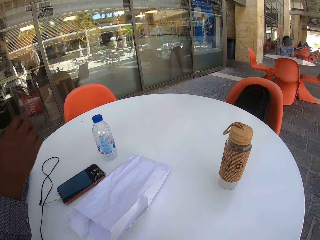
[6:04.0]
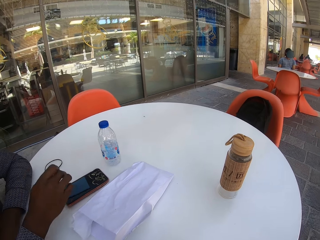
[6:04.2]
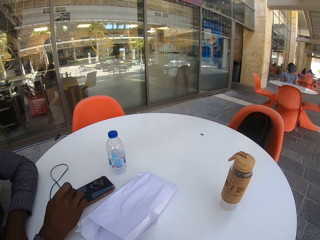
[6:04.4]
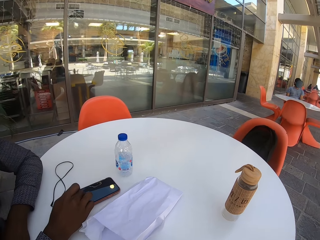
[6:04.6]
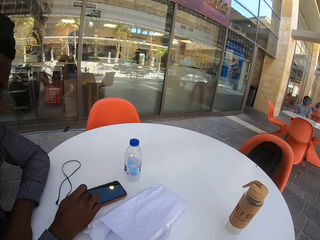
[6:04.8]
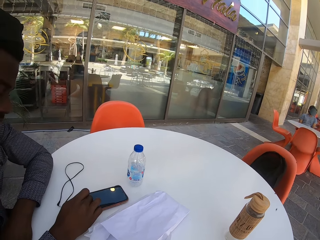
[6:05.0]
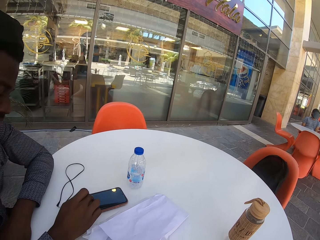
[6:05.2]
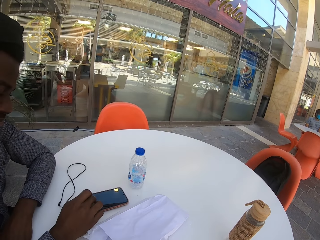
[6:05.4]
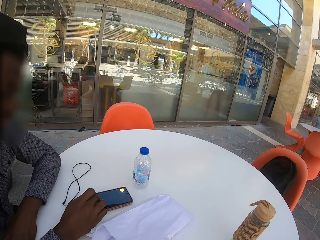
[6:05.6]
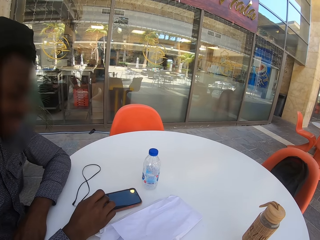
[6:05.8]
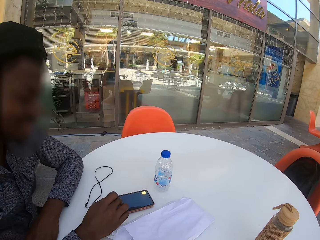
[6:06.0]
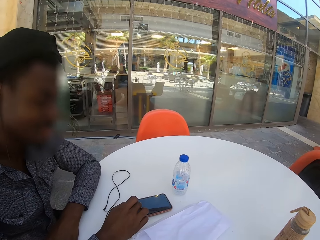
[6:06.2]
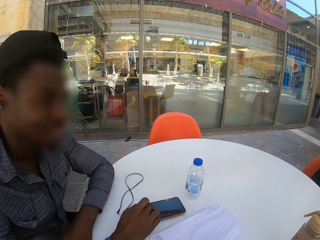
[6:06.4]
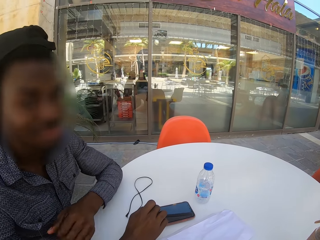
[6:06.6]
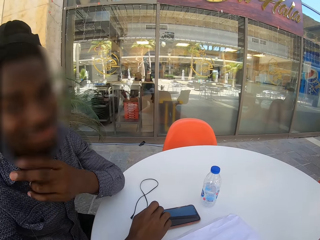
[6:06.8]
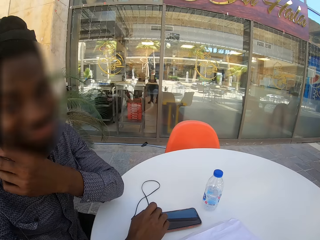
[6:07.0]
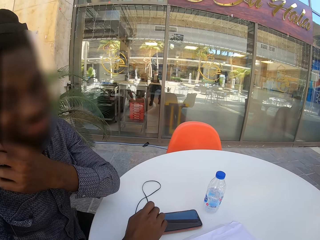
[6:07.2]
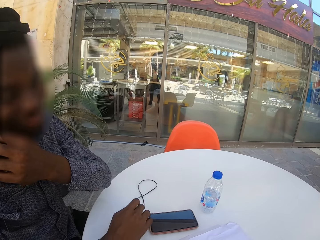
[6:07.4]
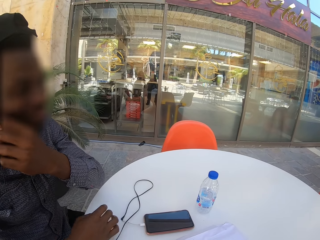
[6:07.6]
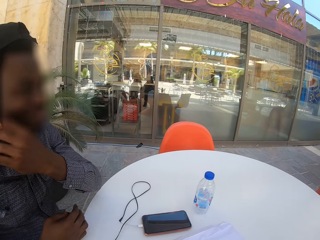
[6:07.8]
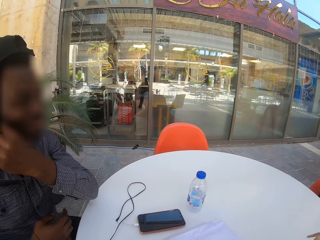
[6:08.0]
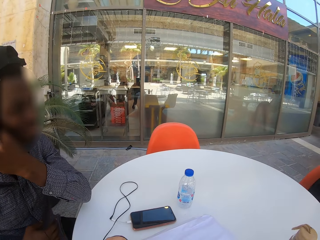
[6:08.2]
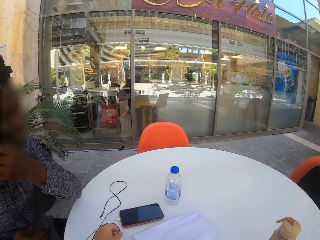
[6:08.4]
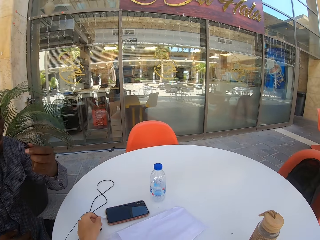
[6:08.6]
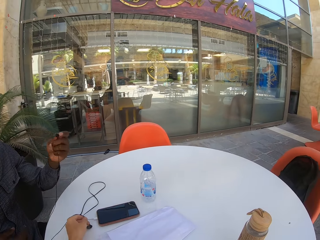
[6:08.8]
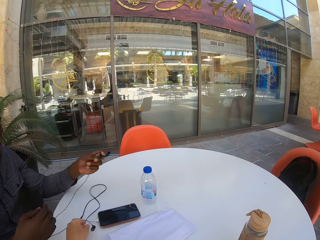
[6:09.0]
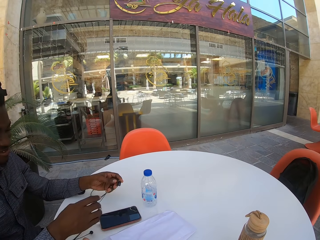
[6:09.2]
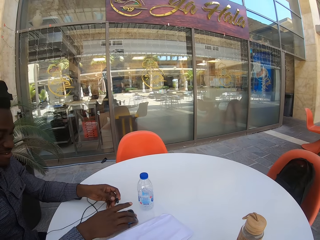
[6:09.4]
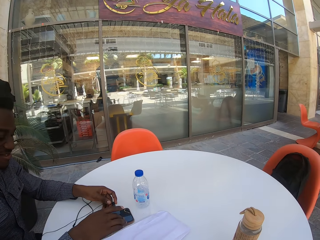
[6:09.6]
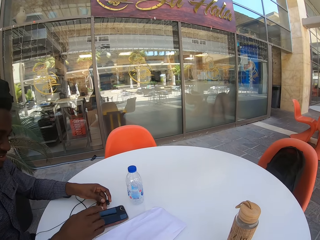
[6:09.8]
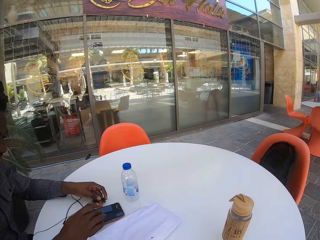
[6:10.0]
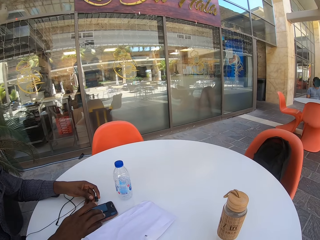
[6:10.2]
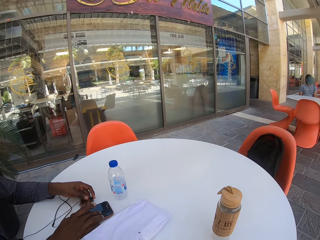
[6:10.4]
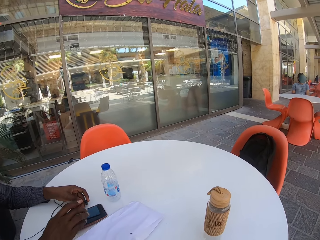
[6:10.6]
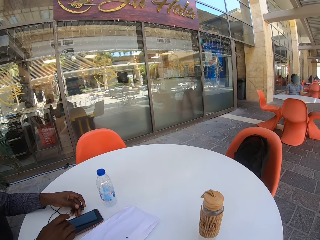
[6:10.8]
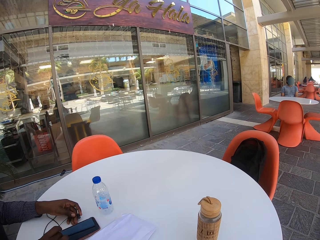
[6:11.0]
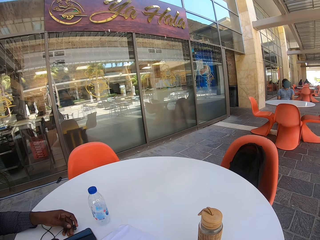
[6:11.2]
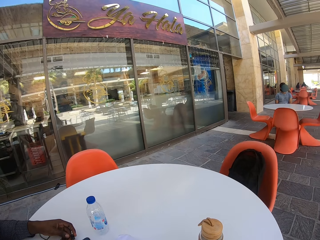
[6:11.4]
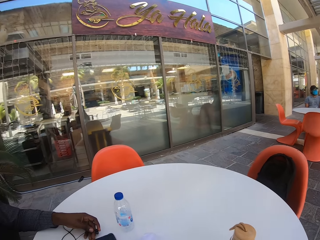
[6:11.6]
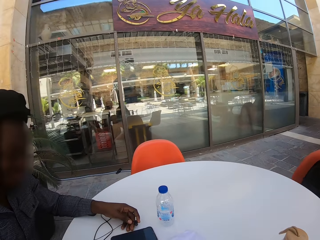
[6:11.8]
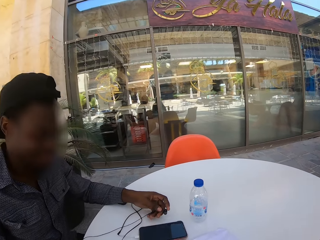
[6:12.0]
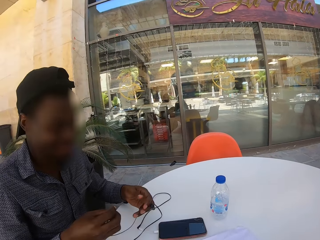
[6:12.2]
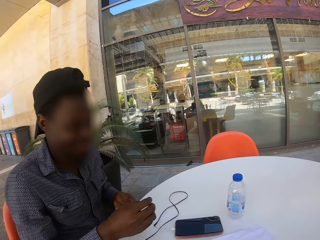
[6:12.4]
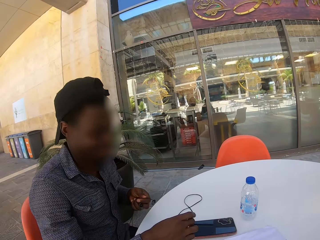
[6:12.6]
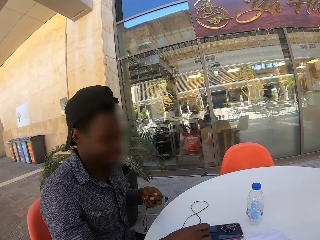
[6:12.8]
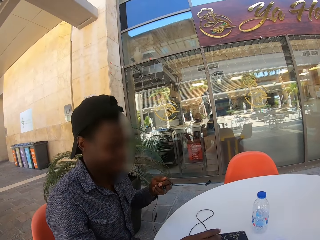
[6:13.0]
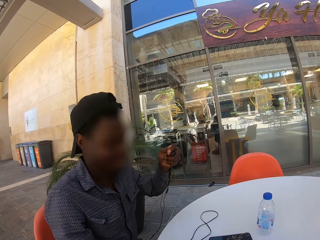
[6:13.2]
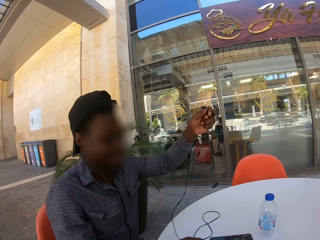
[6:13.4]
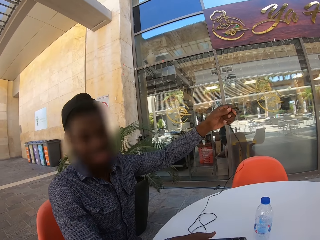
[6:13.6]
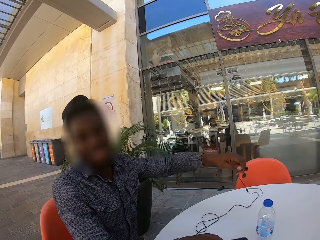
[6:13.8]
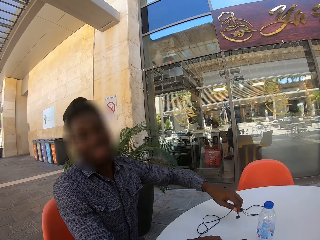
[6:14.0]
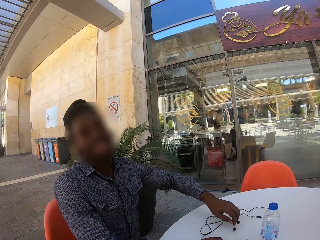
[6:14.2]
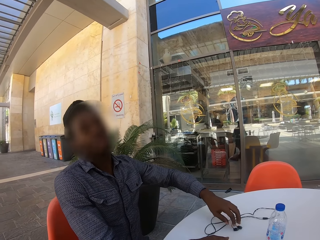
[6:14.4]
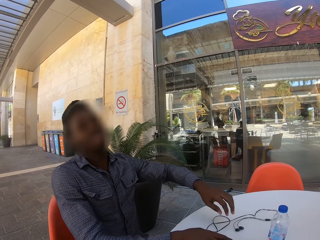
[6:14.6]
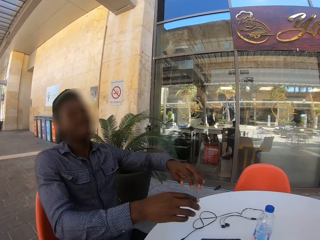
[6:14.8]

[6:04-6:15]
A man puts the hand on the table. The man removes the earphone and touches the phone. The man operates his phones.

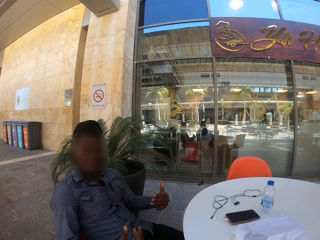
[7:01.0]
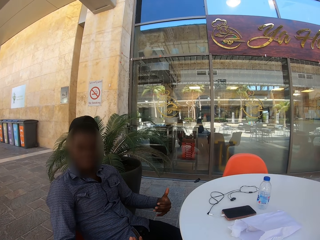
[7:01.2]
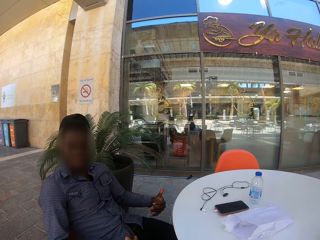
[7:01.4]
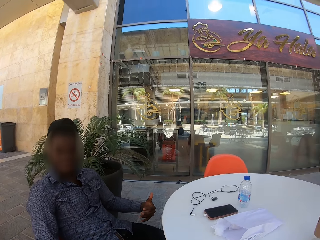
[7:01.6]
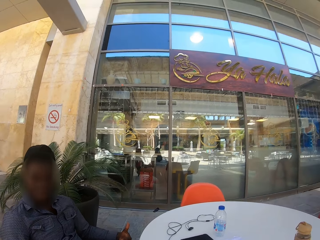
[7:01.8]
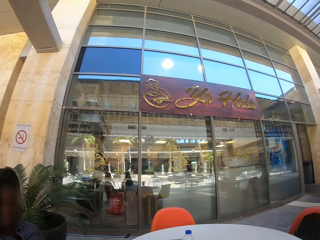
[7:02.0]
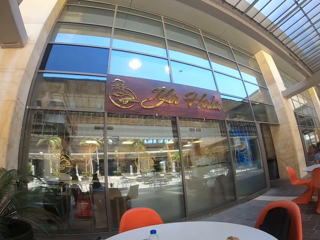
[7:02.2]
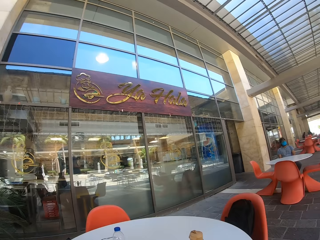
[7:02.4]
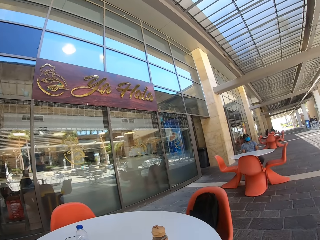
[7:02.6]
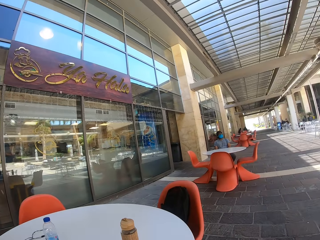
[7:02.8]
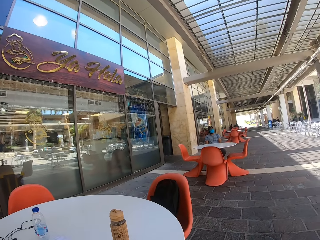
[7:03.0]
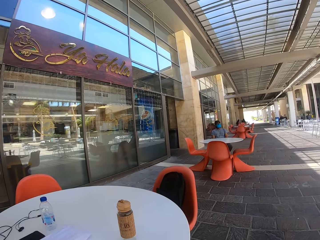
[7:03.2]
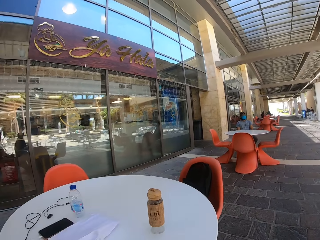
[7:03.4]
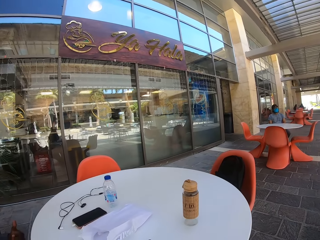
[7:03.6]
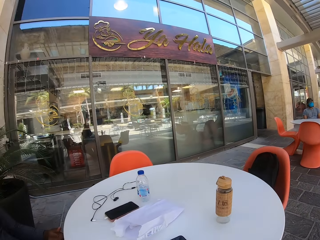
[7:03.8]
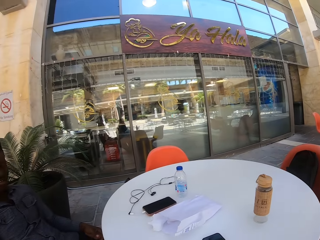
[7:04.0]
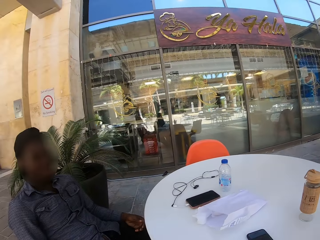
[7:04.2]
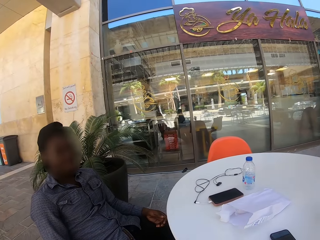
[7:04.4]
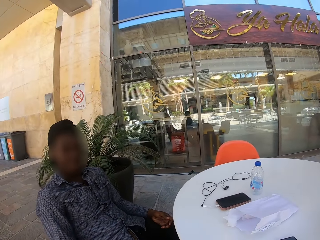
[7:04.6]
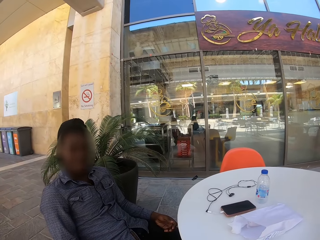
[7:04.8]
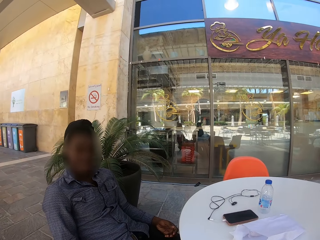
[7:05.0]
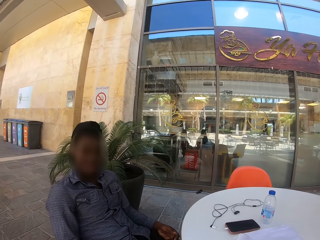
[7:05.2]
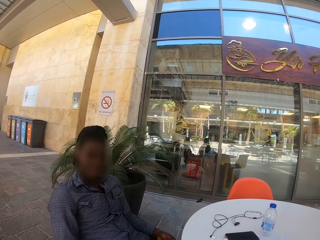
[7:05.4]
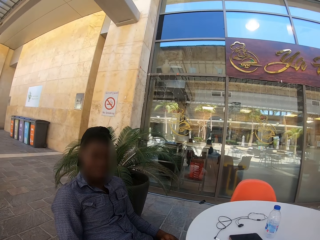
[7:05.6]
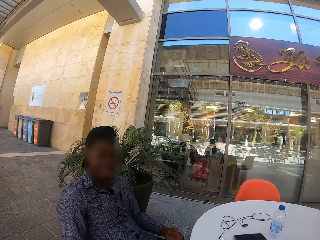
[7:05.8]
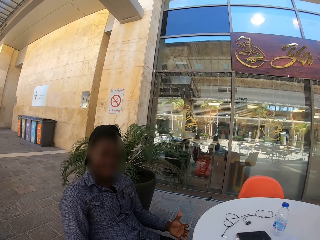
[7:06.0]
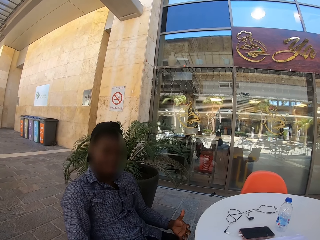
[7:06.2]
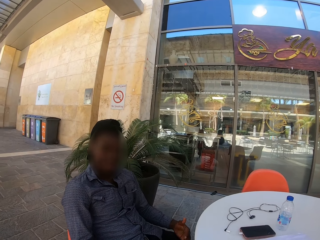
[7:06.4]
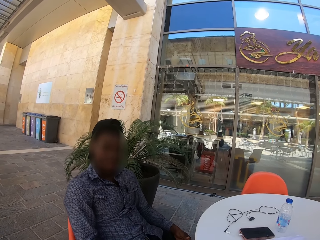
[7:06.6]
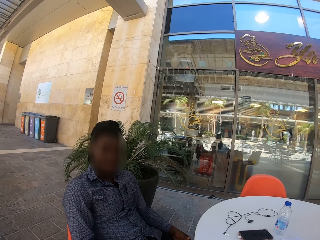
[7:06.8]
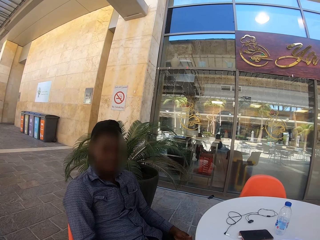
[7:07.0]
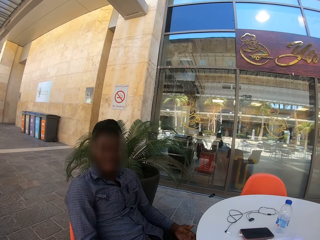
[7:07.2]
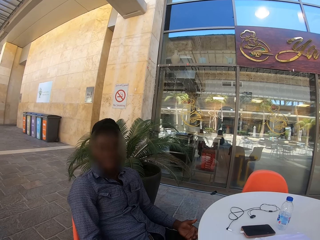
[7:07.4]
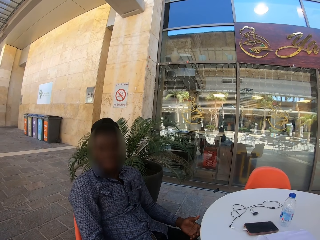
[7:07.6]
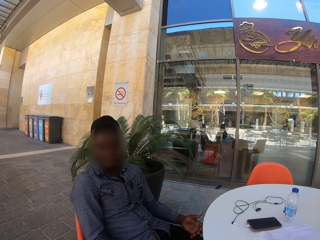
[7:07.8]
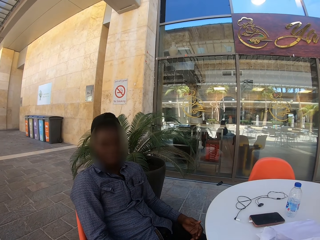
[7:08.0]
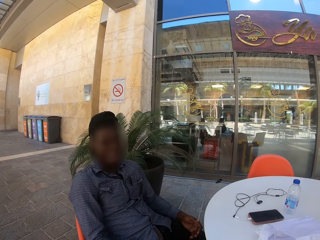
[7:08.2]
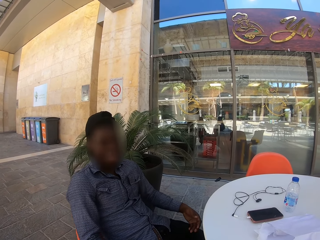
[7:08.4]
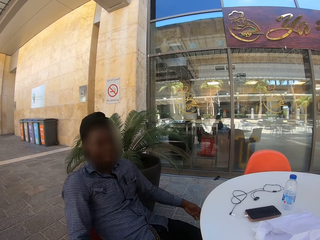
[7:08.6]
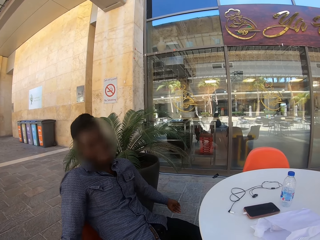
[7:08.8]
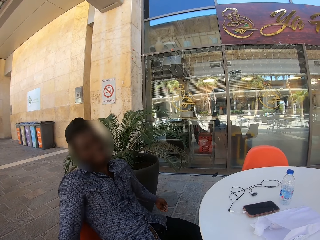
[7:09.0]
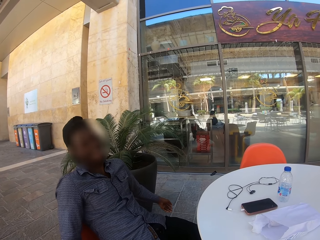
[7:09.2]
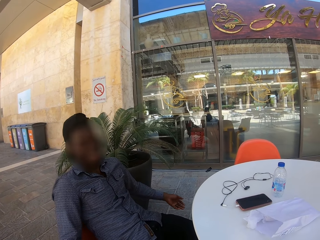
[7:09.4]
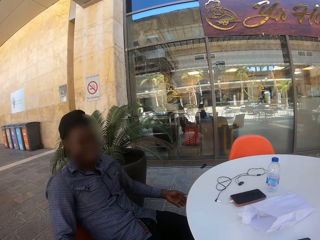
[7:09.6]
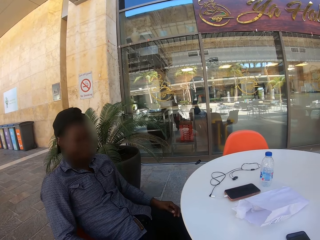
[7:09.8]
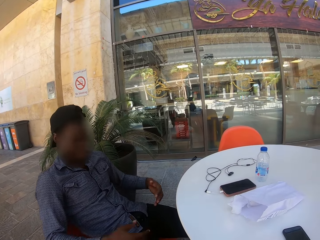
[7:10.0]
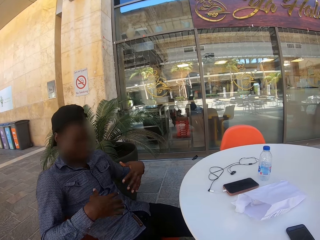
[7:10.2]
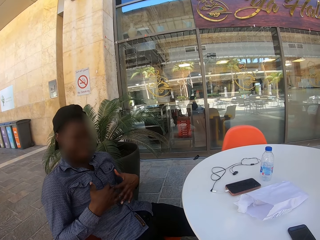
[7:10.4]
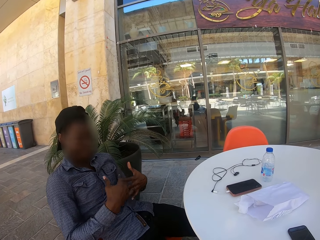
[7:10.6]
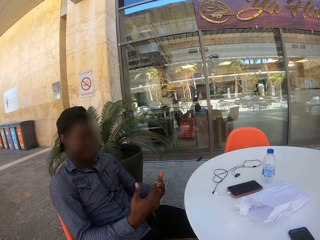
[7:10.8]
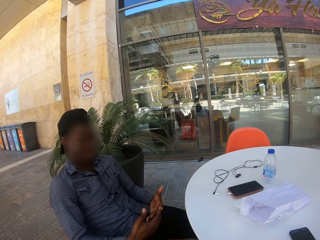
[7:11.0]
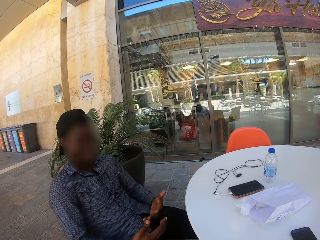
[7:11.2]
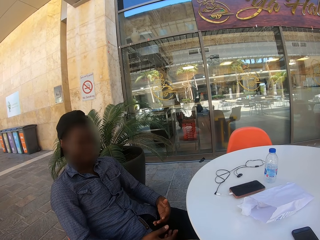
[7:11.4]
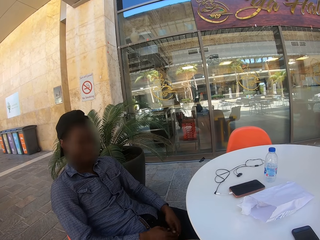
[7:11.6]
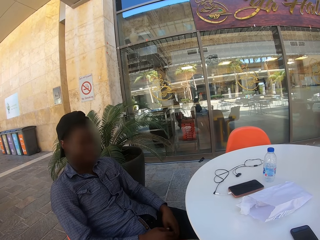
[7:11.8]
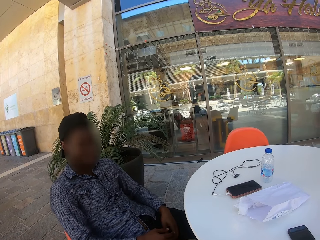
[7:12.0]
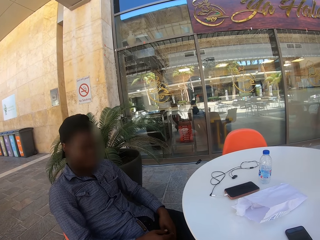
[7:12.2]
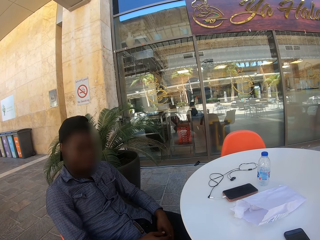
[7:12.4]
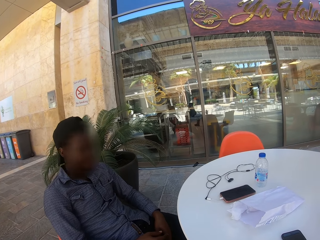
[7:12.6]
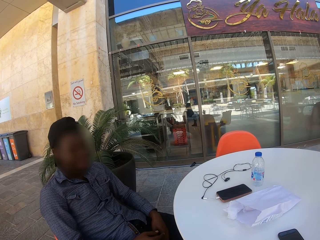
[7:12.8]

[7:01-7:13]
The camera wearer looks around. A man moves the hand. The man points at himself.
